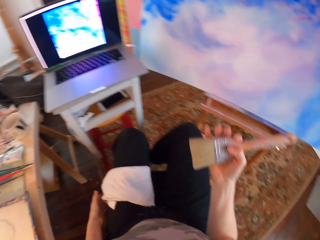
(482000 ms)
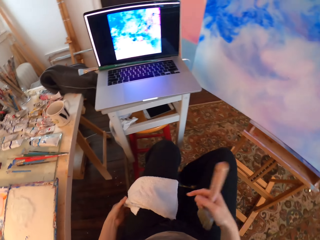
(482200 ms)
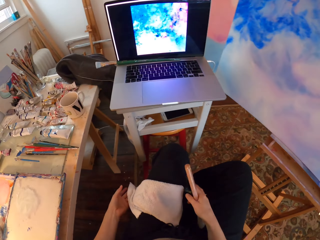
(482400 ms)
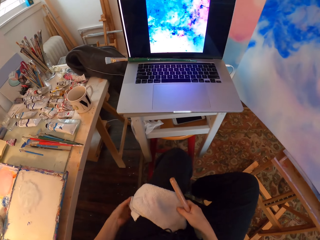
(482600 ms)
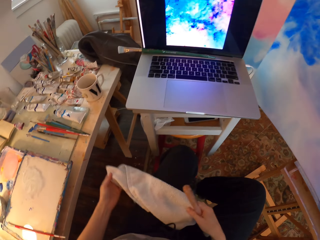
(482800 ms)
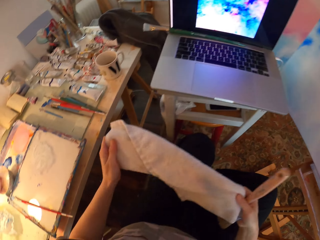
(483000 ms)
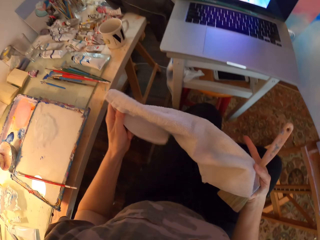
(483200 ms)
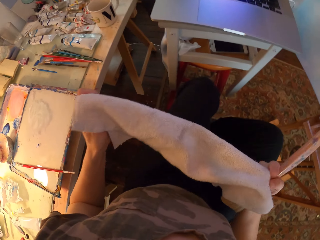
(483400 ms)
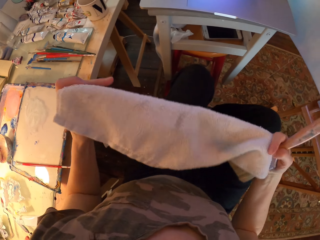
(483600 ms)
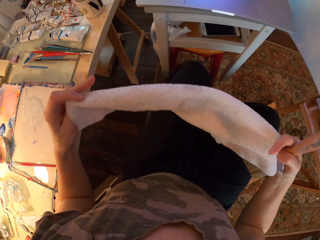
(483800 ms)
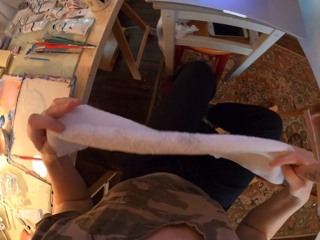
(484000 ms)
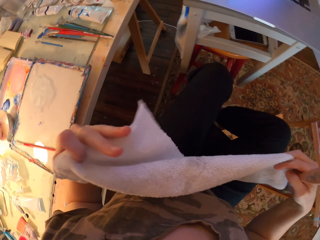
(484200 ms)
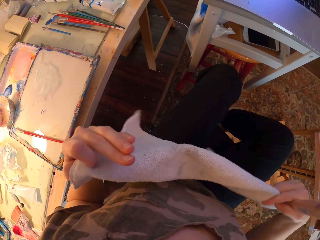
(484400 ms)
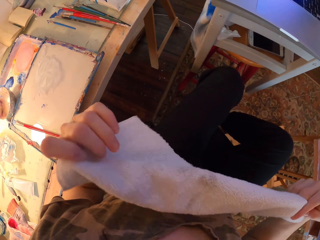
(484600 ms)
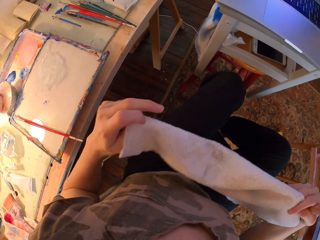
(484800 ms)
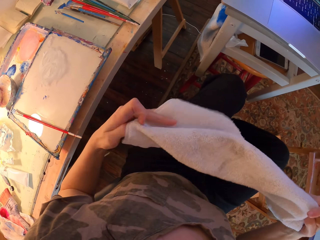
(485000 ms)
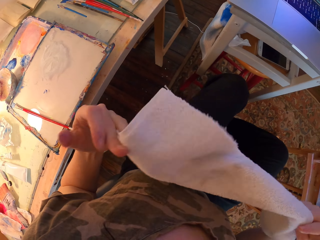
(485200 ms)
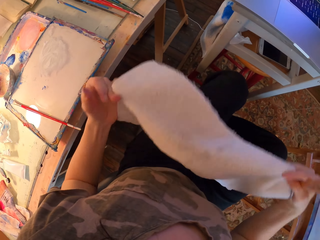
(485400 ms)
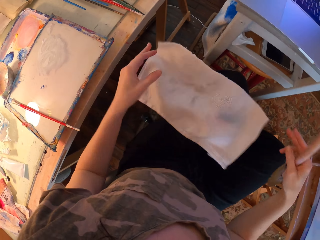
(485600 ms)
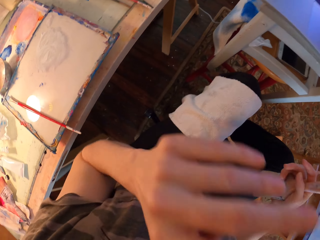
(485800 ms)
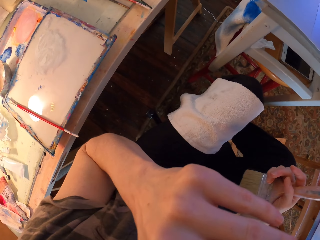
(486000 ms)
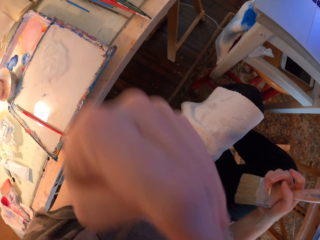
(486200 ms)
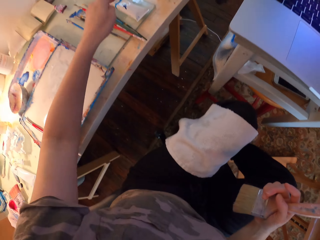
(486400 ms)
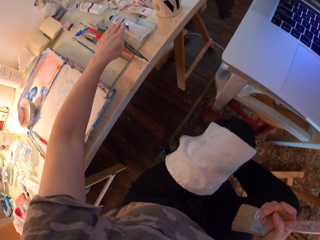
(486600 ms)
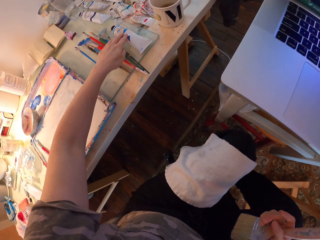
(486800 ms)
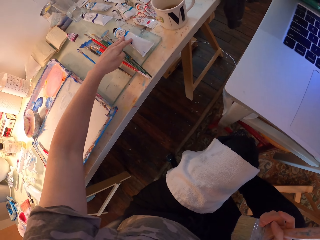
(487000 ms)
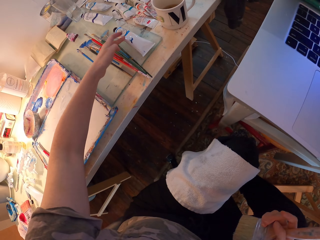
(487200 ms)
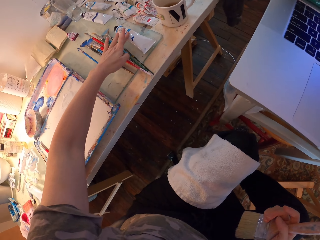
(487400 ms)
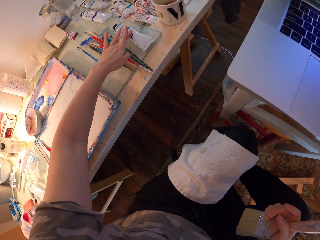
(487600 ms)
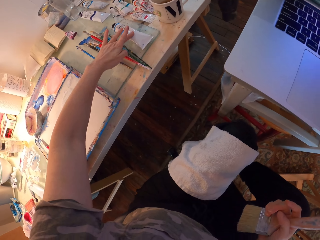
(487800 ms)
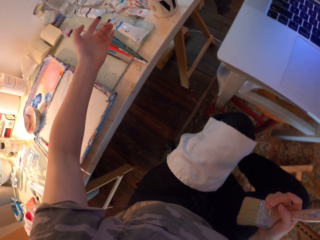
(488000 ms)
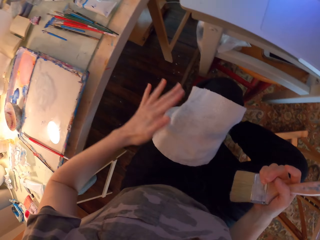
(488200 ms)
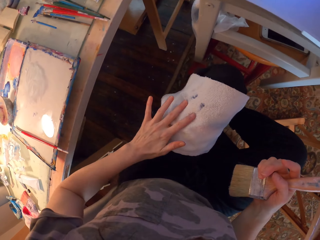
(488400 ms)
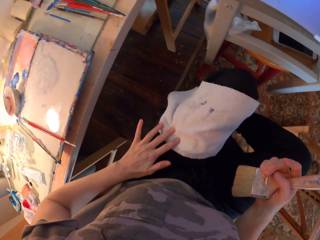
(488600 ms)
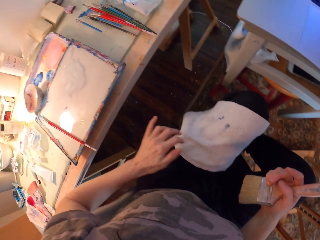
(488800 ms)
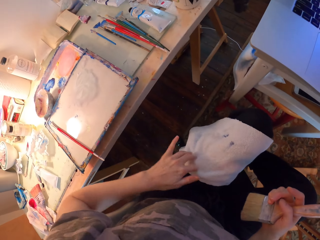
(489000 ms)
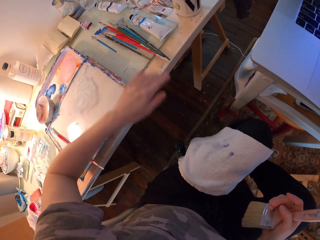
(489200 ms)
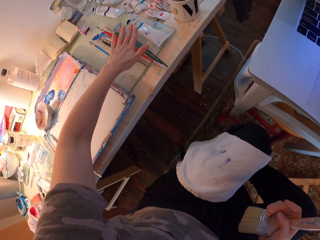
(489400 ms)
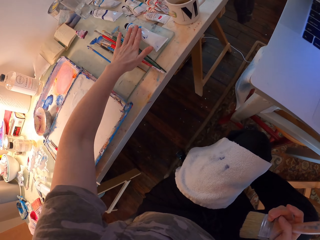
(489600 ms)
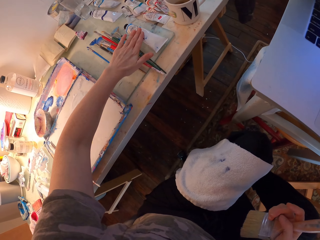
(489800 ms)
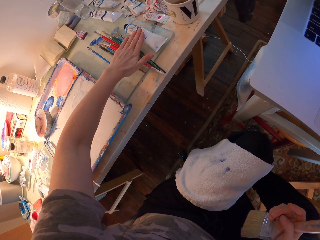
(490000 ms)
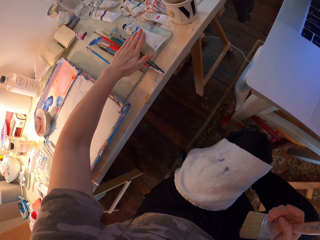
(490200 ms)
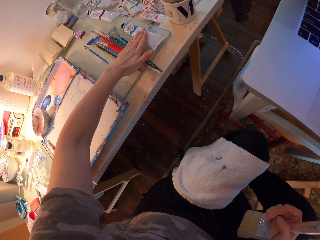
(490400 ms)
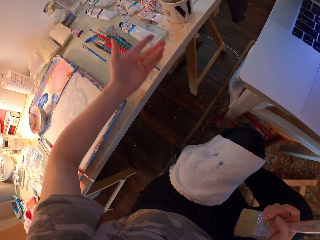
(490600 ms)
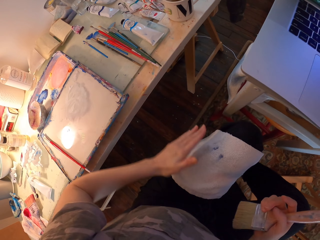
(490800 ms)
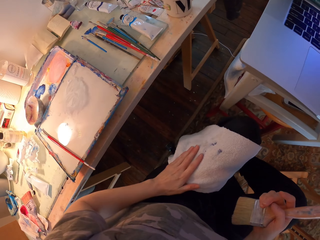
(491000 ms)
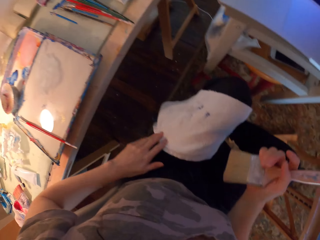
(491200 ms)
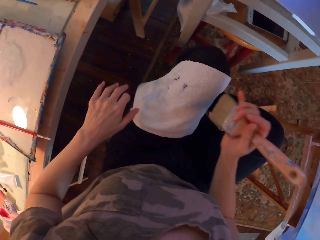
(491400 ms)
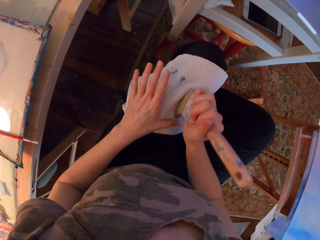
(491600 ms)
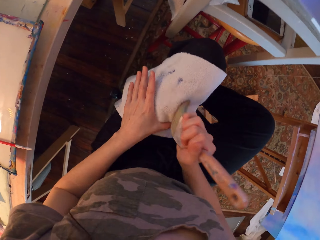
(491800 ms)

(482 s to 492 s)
The camera wearer picks up a towel. He straightens the fabric and moves the towel. He puts the fabric on his thigh. He picks something from the table. He wipes paint. He wipes his hands on the fabric. He wipes paint on the towel. He wipes paint on the towel again. He wipes paint.

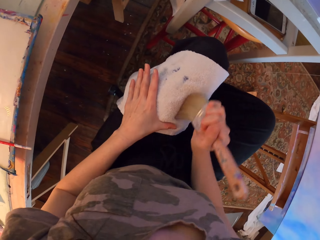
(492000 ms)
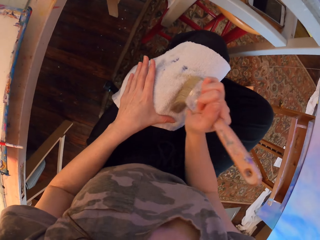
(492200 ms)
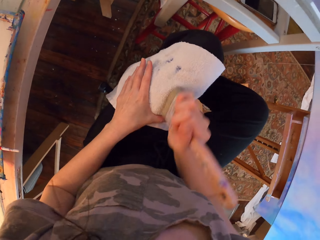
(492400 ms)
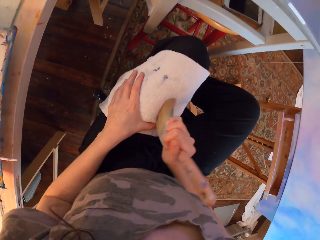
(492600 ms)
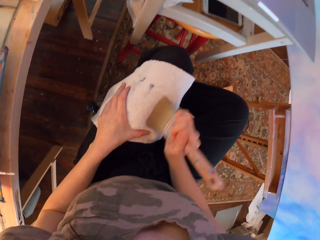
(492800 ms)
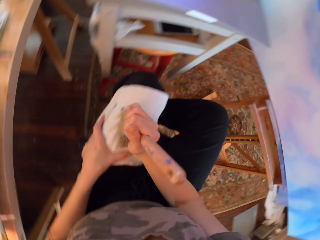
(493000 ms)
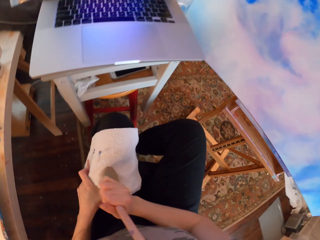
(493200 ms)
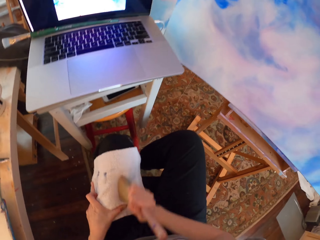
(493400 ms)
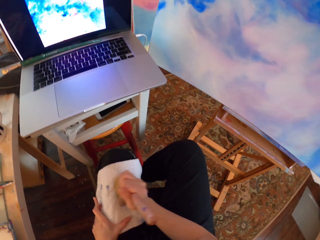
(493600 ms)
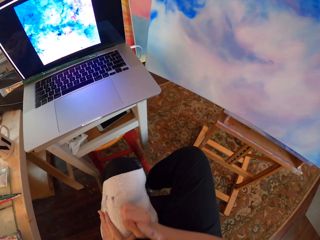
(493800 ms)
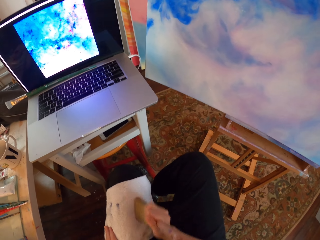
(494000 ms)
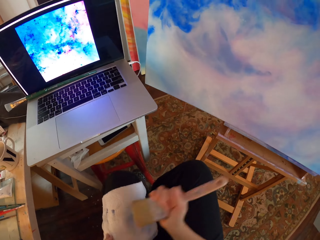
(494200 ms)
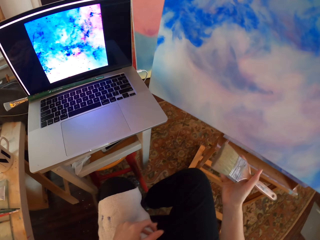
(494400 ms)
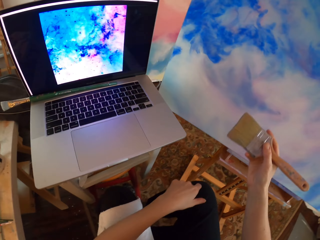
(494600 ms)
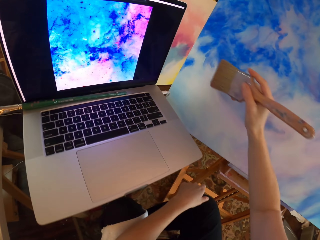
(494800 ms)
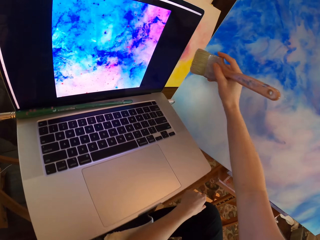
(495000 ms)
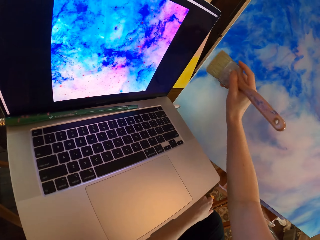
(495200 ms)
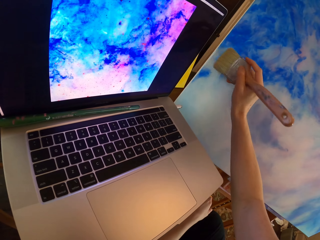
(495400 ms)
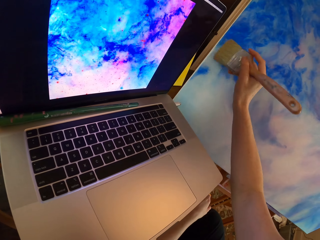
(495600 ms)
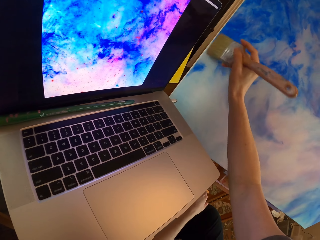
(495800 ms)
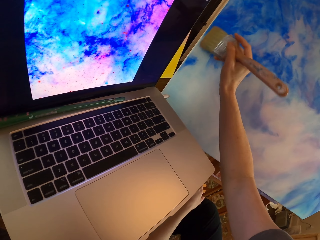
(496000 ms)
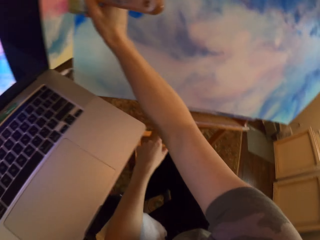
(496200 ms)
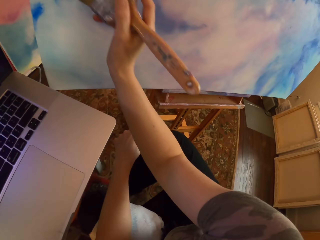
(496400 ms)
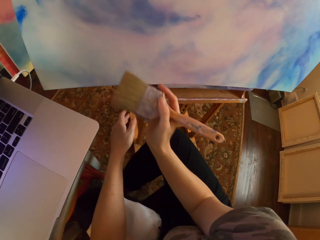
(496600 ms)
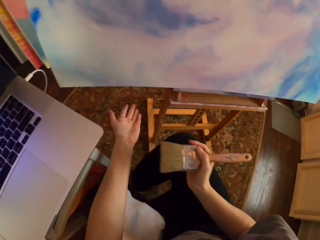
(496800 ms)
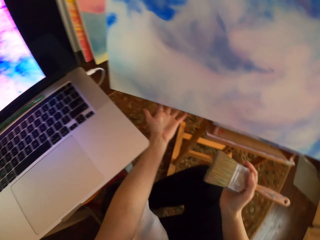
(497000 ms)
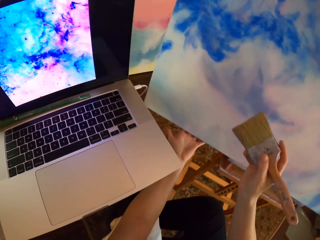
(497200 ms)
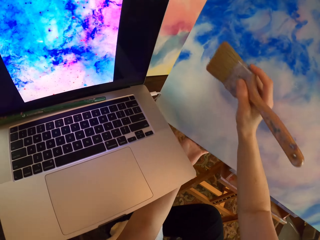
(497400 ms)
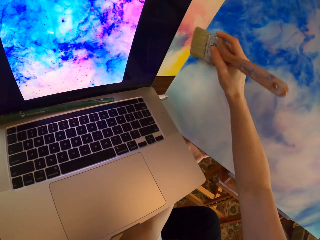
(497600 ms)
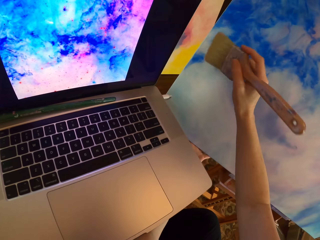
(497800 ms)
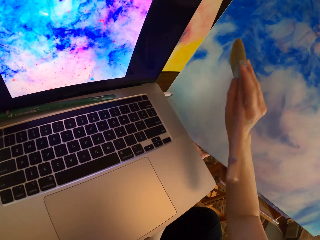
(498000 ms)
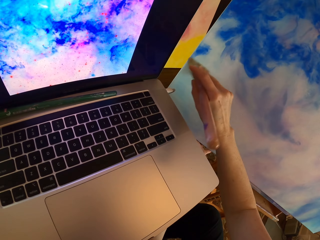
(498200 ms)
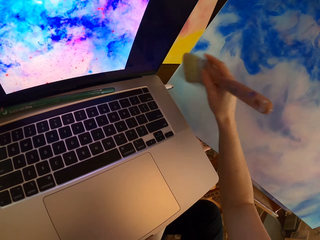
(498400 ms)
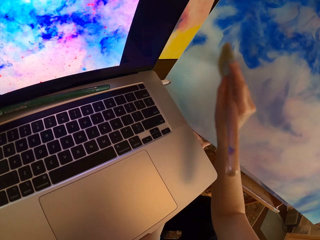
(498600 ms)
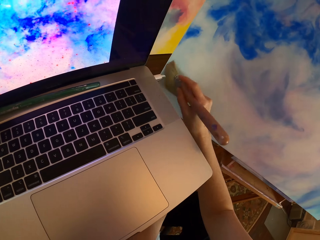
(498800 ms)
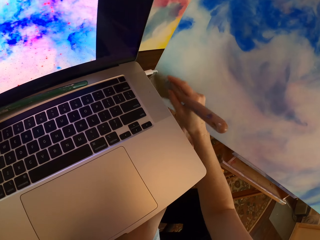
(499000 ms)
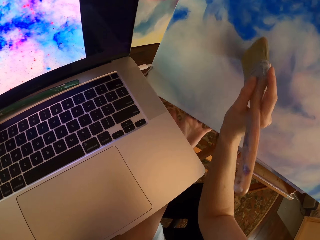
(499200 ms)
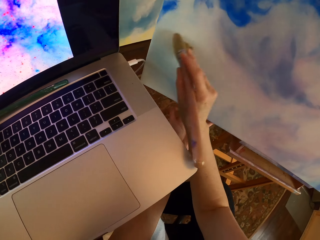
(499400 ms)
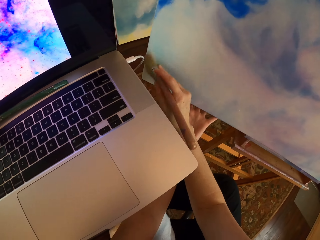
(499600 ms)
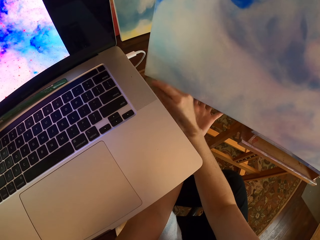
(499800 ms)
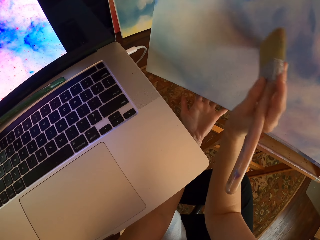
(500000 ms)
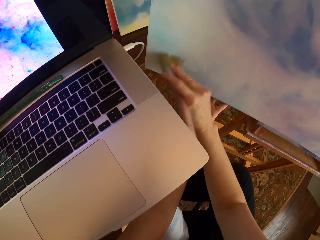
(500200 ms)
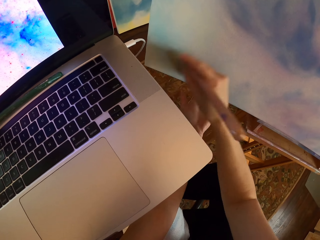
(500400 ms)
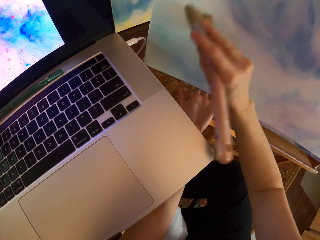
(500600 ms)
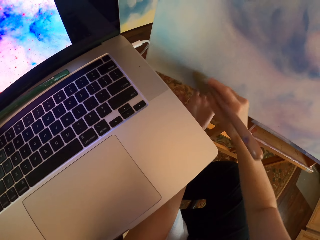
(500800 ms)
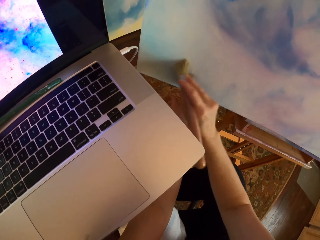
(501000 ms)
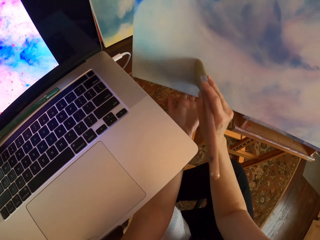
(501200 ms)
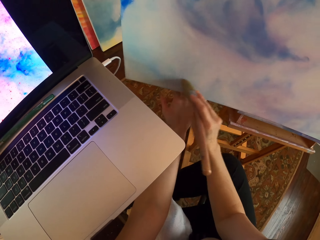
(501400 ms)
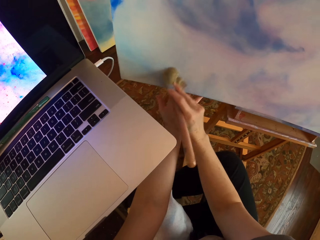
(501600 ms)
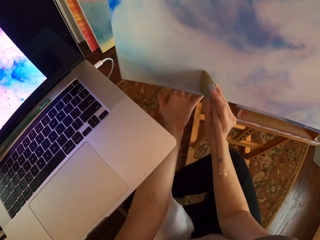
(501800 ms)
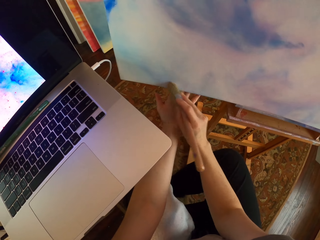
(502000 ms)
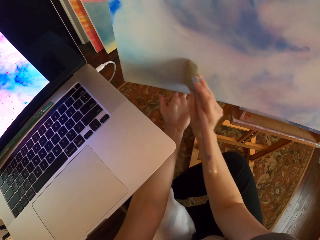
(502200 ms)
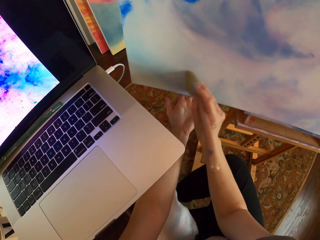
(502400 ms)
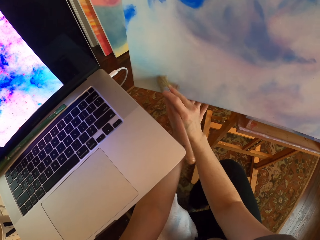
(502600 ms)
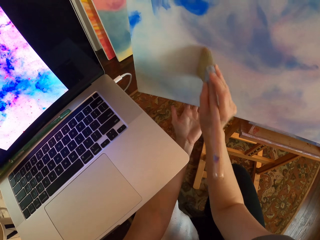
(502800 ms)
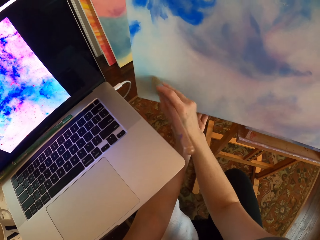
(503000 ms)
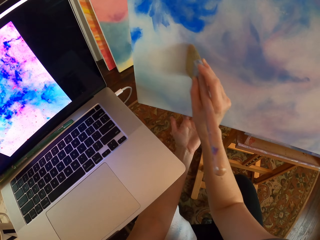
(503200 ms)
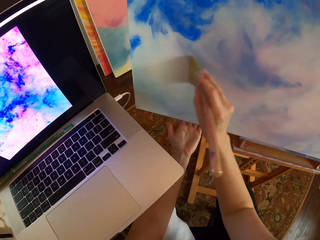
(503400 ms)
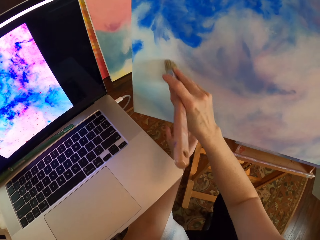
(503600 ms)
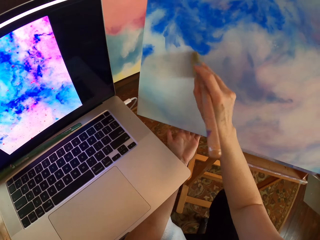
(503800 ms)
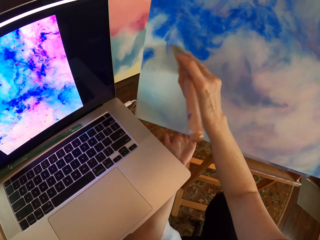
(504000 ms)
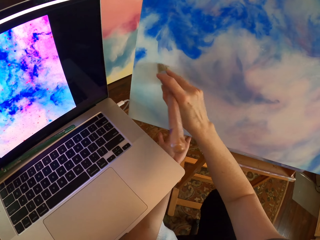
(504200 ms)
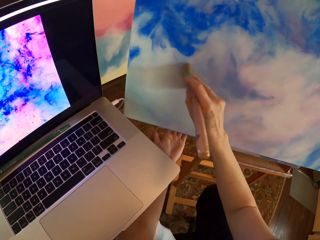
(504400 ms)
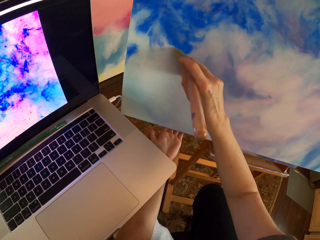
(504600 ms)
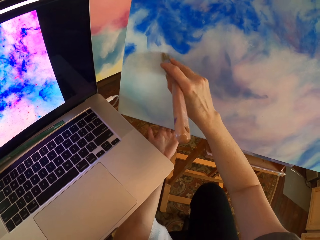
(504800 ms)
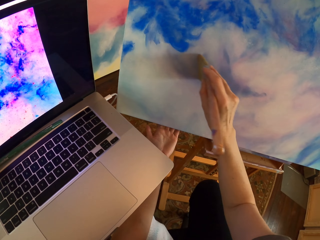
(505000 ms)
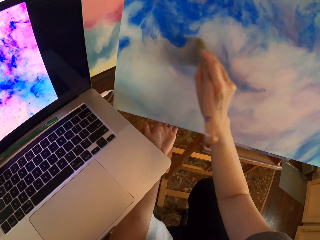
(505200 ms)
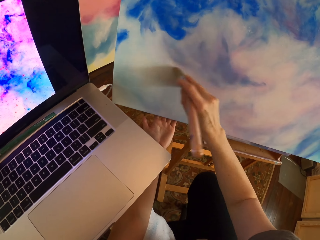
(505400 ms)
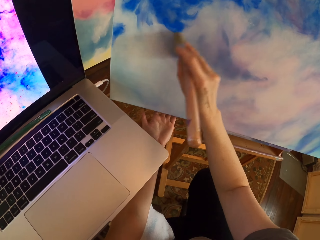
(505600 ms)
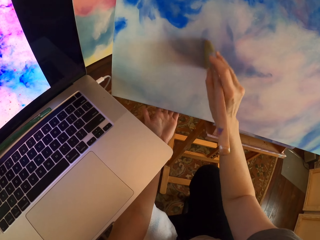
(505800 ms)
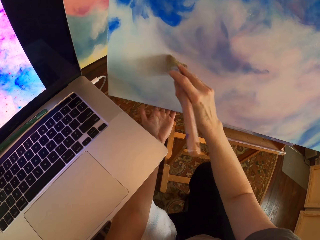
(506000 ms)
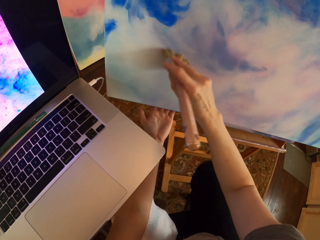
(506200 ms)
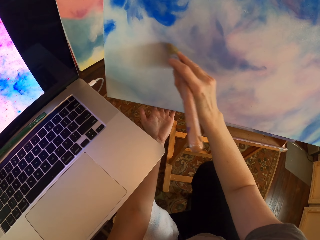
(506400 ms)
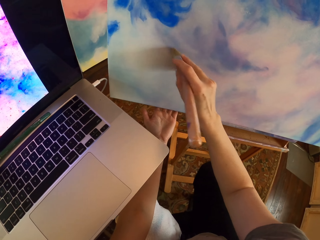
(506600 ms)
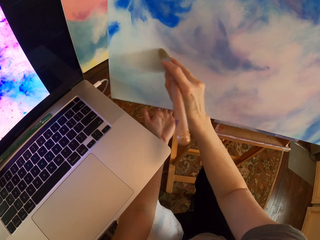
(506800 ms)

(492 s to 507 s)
The camera wearer brushes the paintbrush on the towel. They turn around. They paint the drawing on the board. They brush the canvas. They brush the canvas again.
